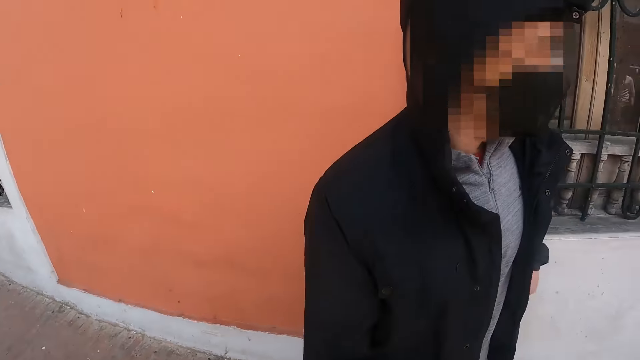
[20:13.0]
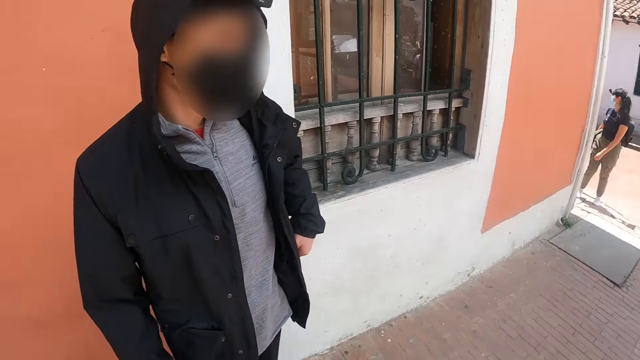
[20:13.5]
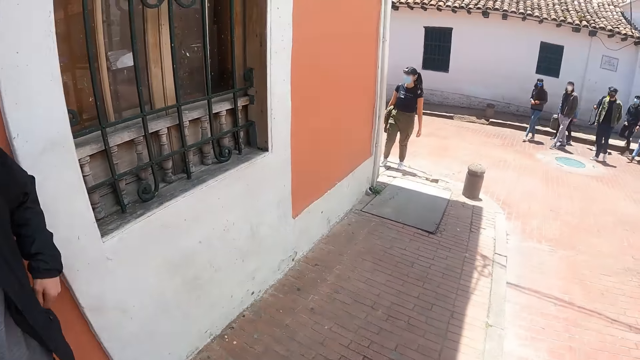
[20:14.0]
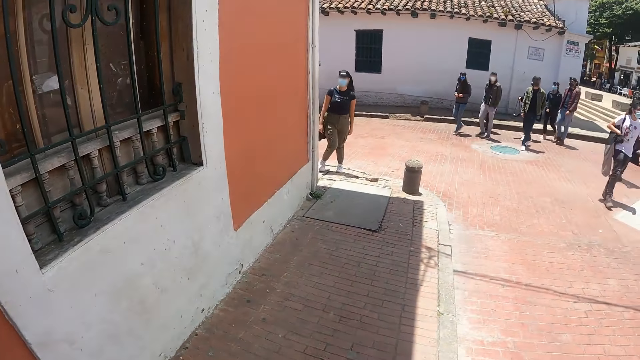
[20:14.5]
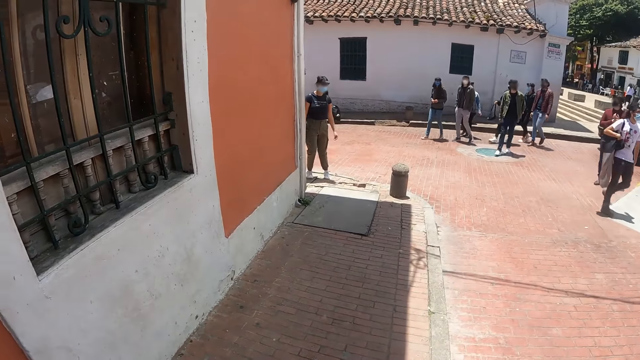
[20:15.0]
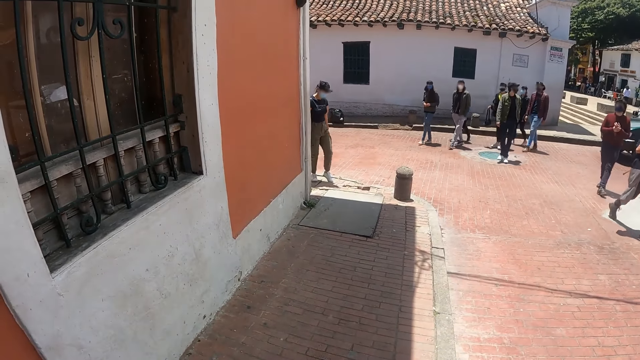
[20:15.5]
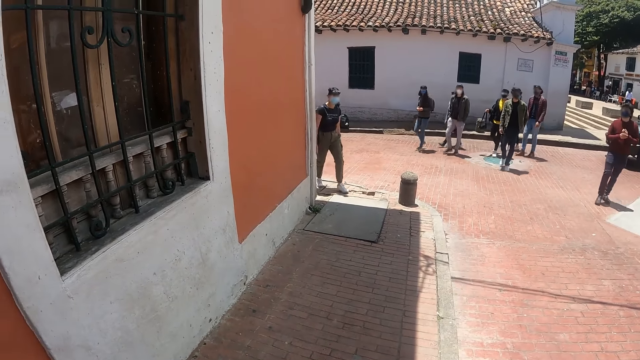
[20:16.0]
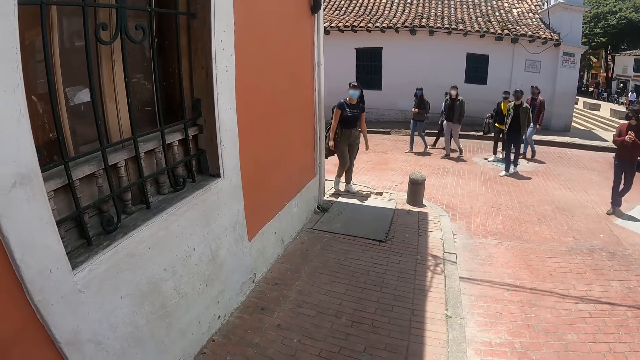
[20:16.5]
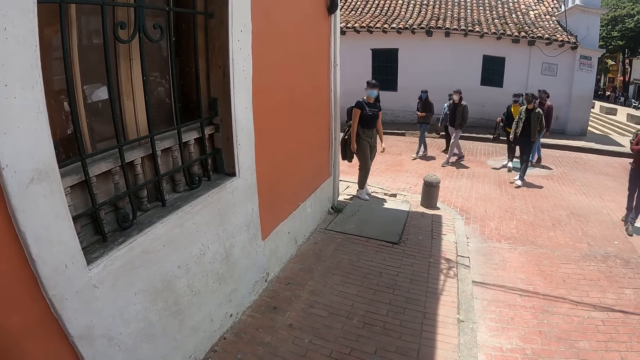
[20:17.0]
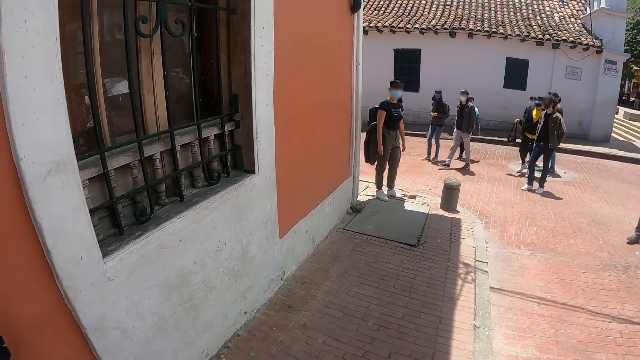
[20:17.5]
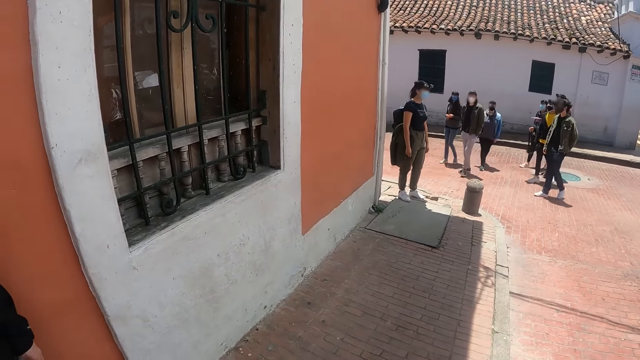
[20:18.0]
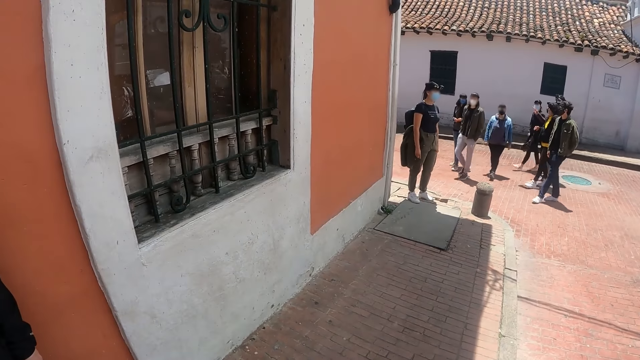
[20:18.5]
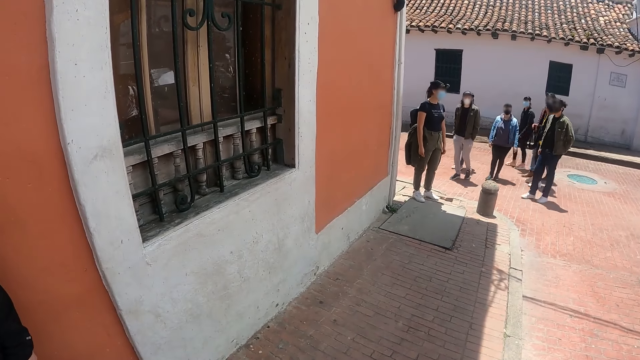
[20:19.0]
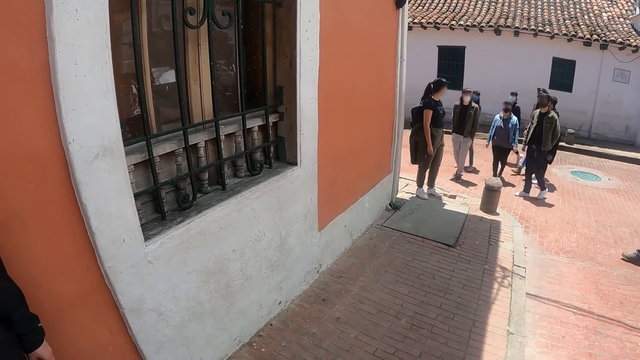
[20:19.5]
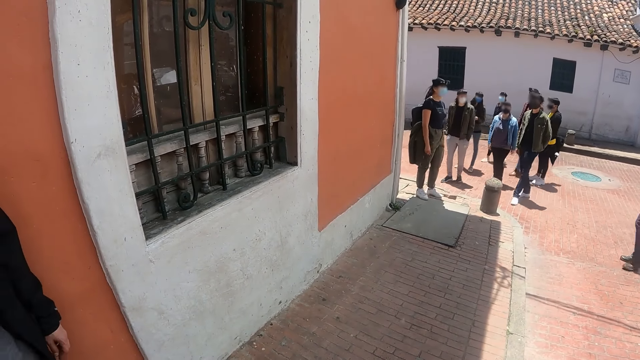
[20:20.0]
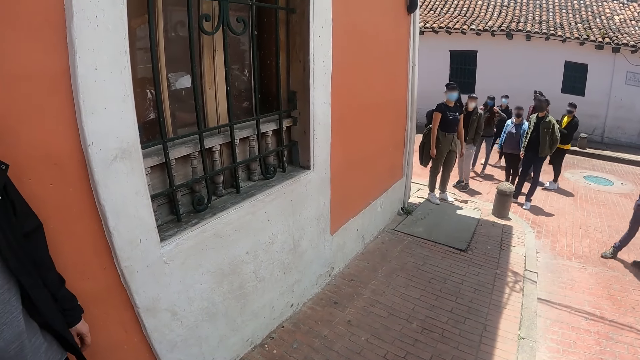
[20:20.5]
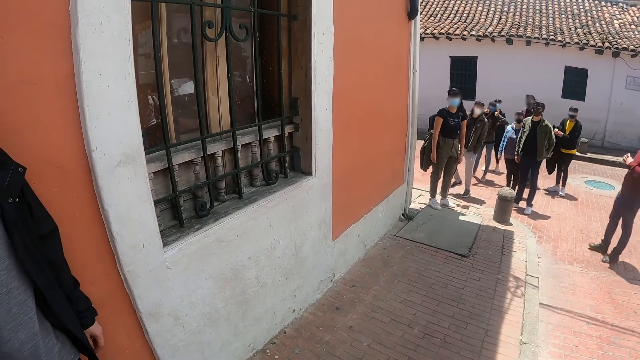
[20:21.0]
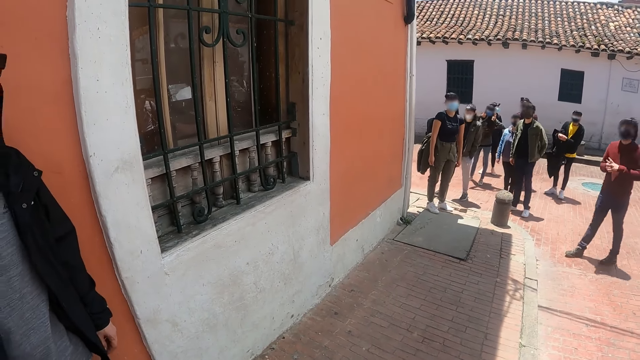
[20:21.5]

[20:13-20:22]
The camera wearer looks at a man. They interact with the man. They look back. They look at the people.

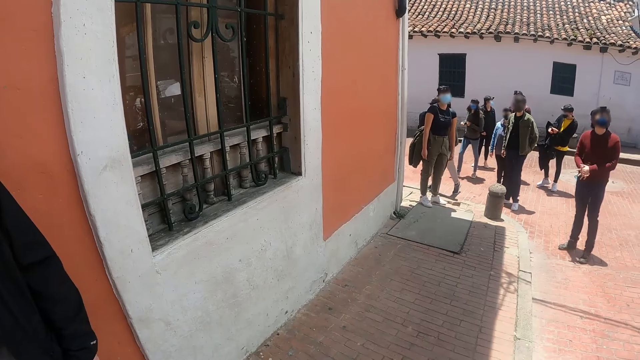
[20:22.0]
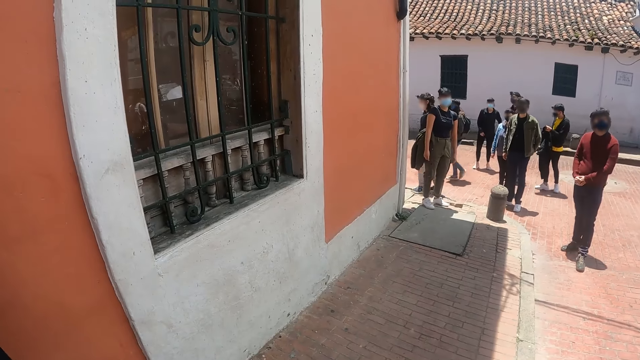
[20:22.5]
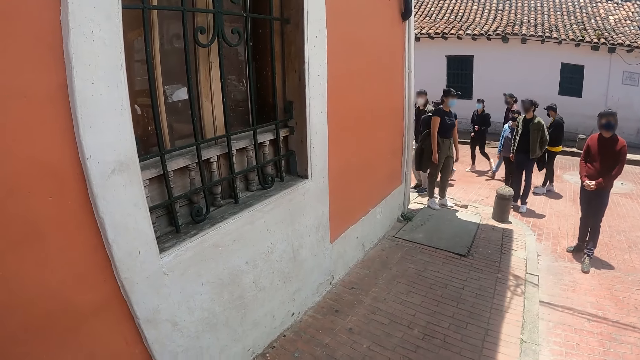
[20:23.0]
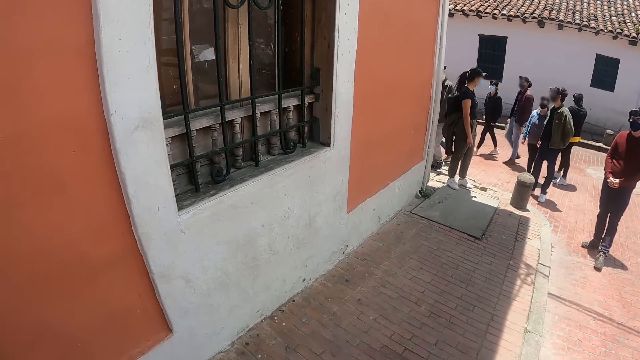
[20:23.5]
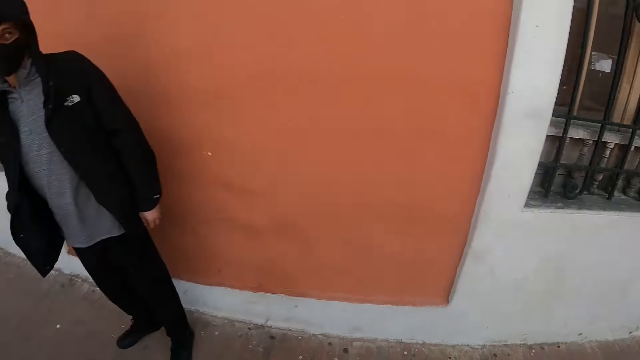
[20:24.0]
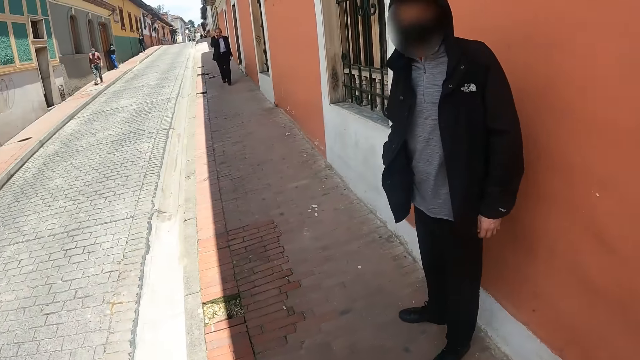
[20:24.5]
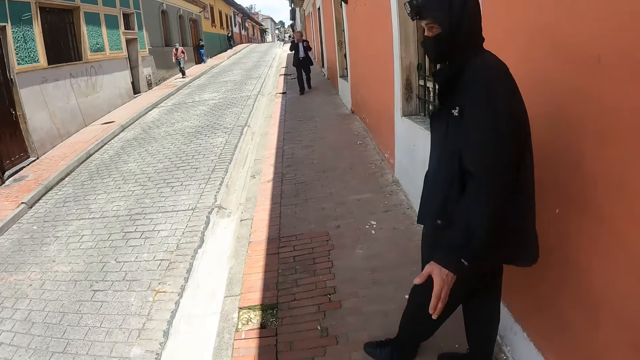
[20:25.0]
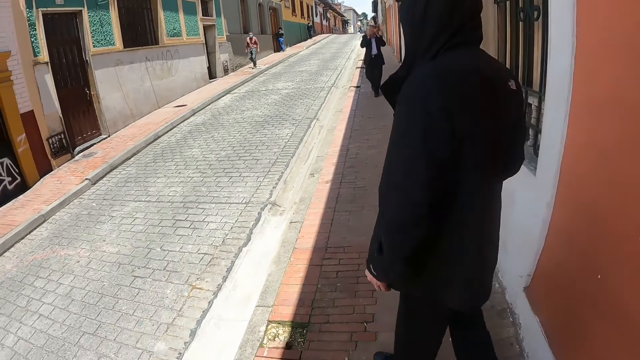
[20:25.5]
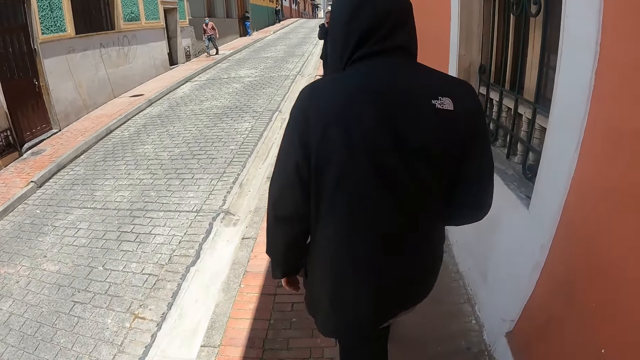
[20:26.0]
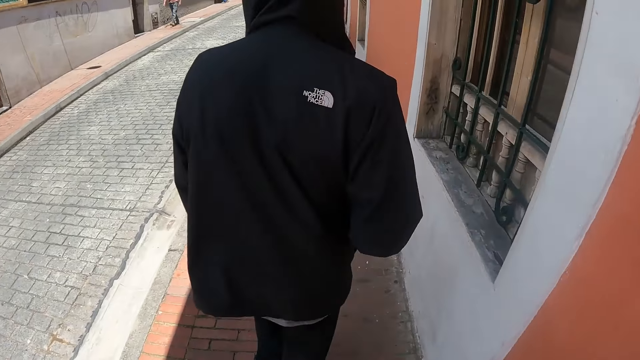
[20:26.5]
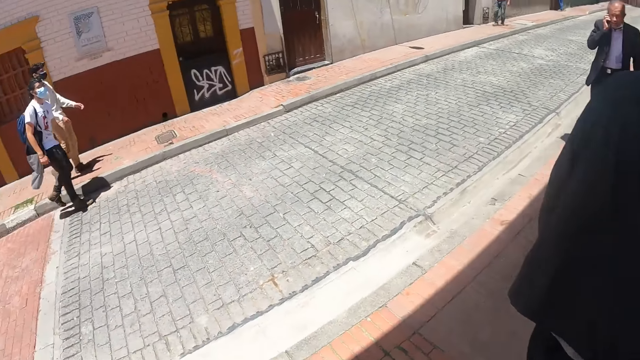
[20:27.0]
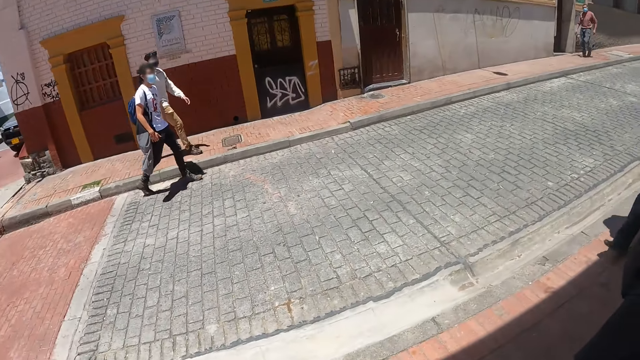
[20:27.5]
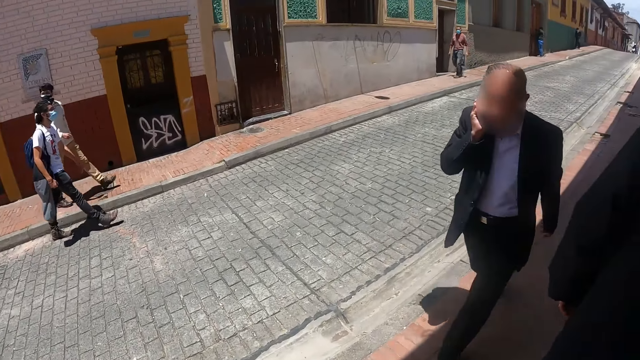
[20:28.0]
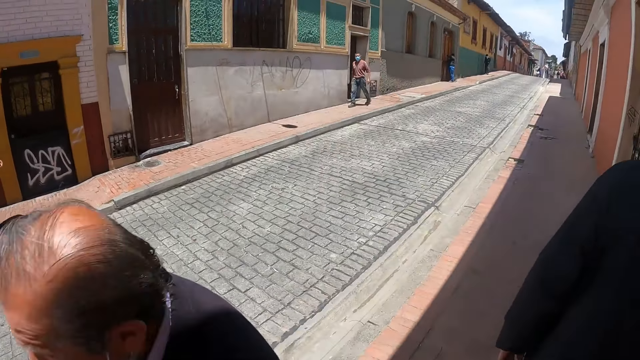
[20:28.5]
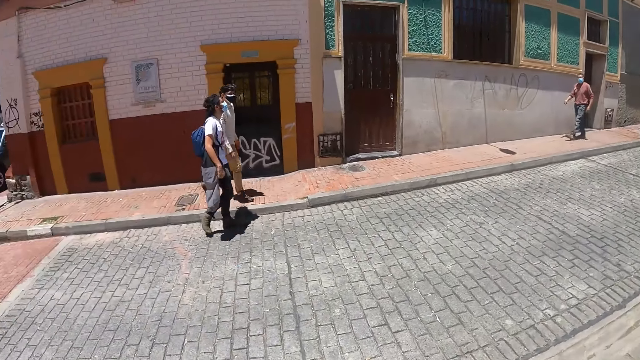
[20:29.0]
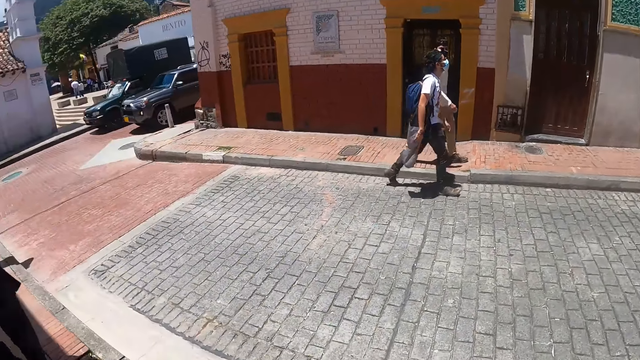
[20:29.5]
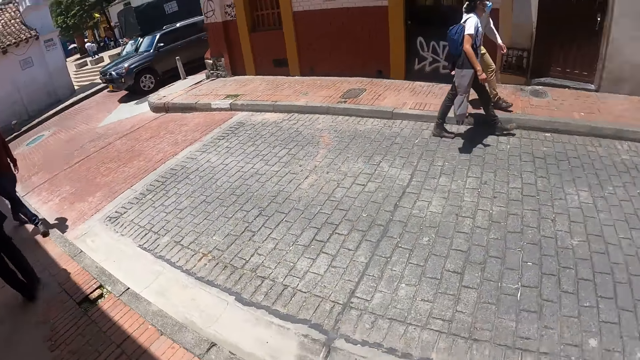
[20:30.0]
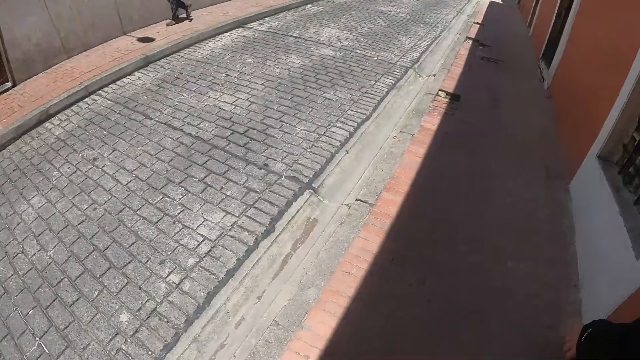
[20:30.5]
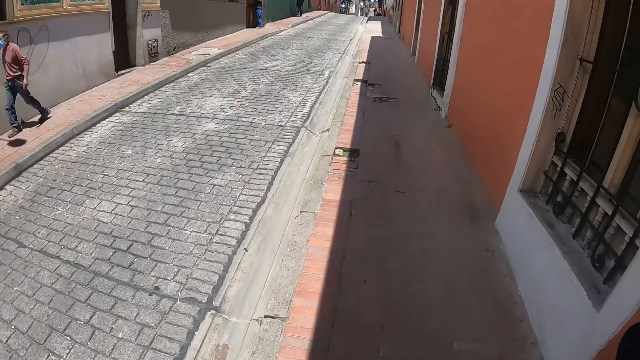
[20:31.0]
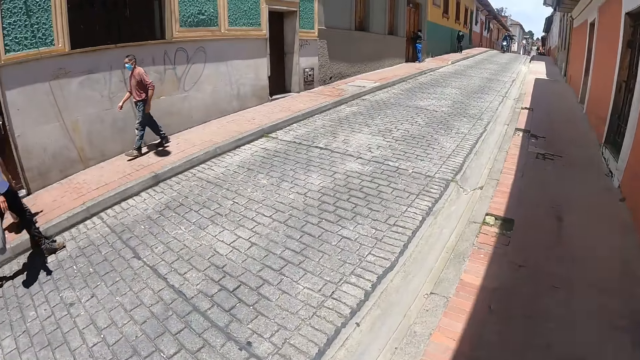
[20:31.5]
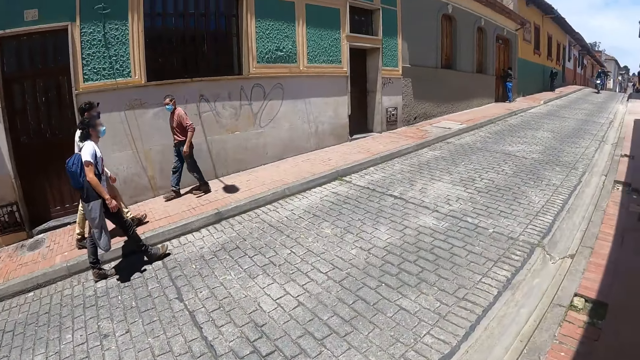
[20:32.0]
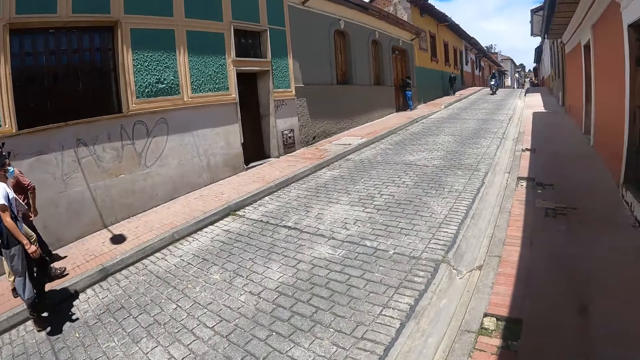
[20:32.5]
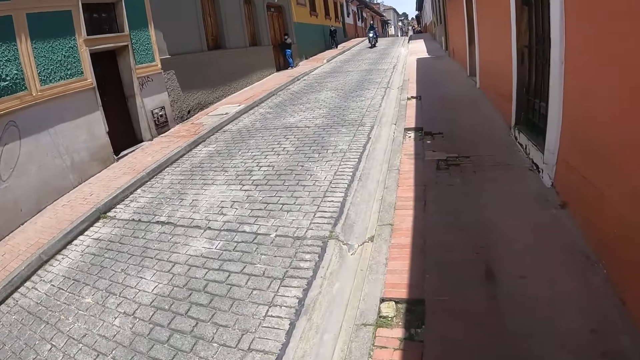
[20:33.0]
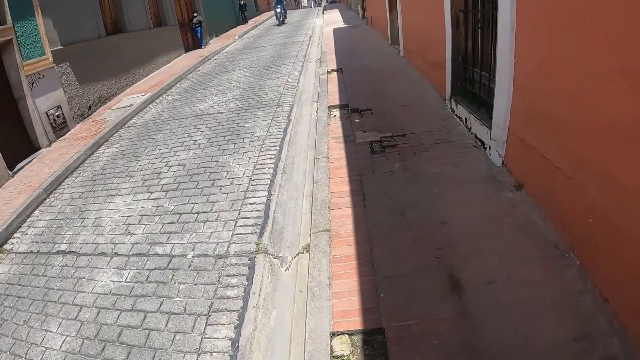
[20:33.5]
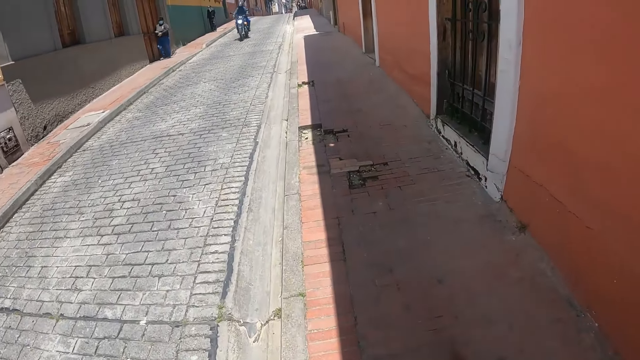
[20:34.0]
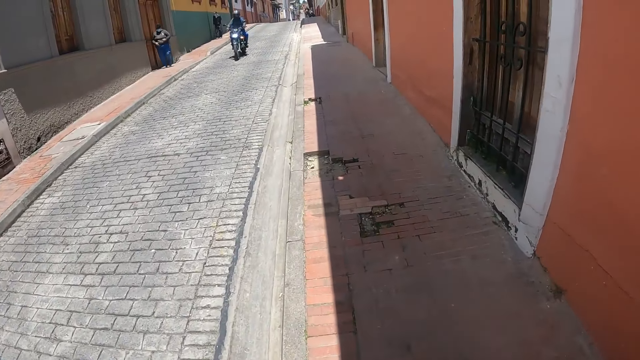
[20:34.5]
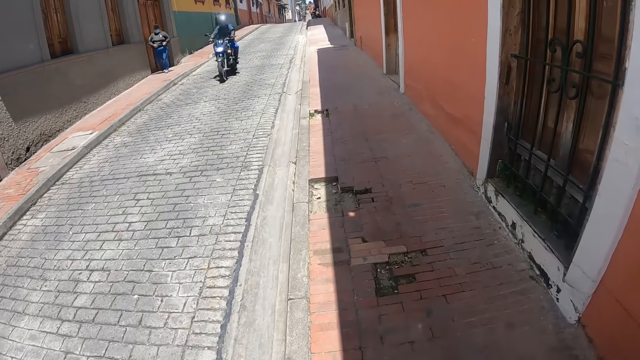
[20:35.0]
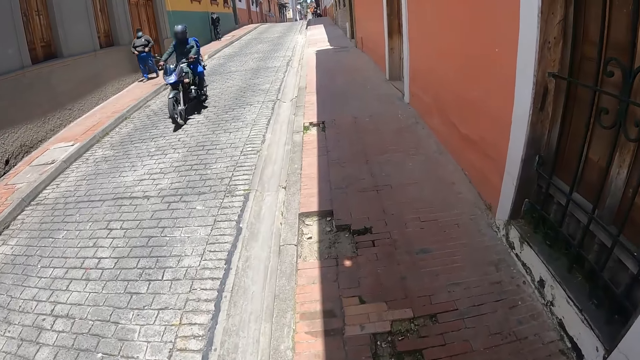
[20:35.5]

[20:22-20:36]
The camera wearer looks at a man. They walk on the sidewalk. They look around.
